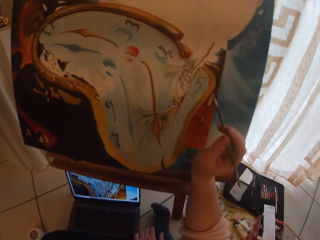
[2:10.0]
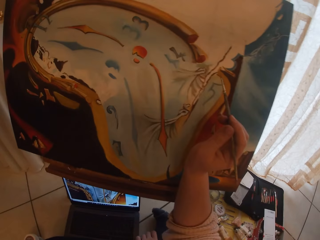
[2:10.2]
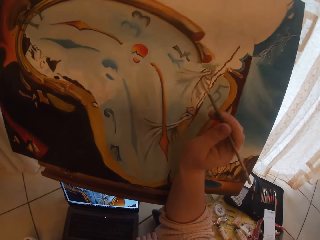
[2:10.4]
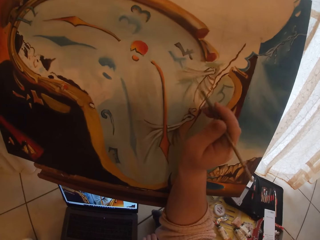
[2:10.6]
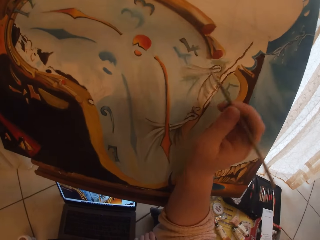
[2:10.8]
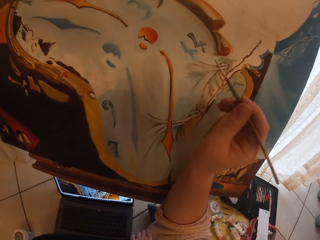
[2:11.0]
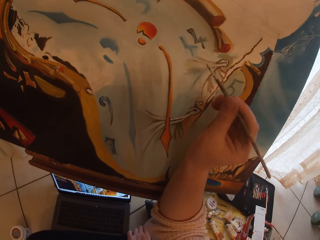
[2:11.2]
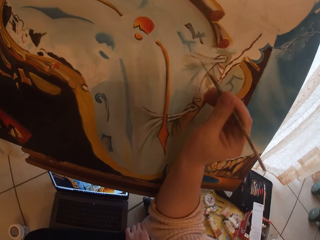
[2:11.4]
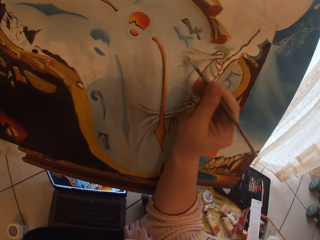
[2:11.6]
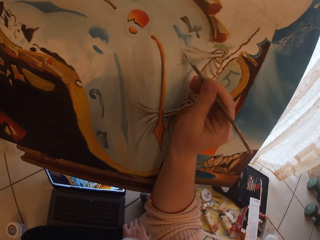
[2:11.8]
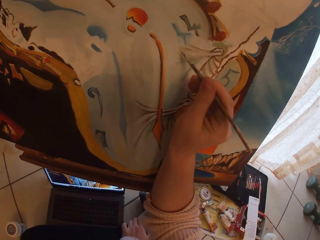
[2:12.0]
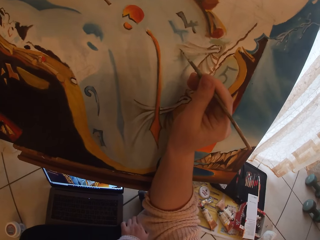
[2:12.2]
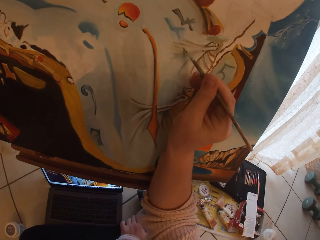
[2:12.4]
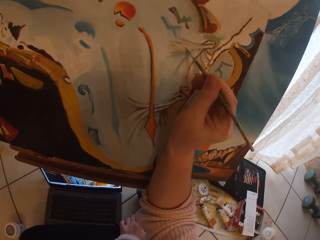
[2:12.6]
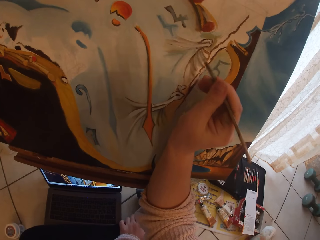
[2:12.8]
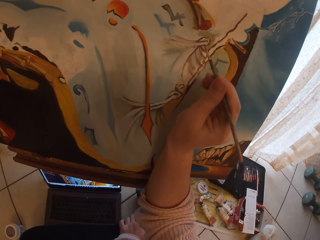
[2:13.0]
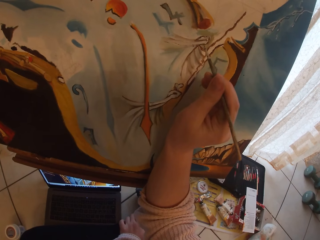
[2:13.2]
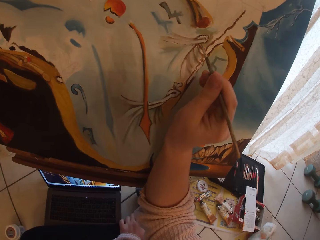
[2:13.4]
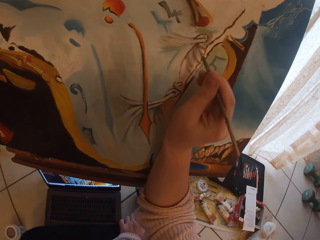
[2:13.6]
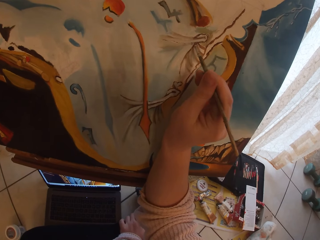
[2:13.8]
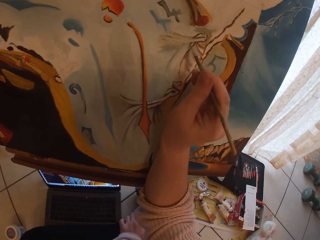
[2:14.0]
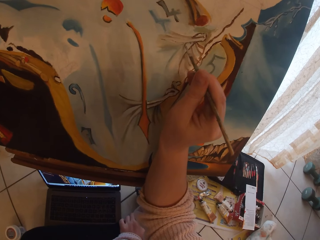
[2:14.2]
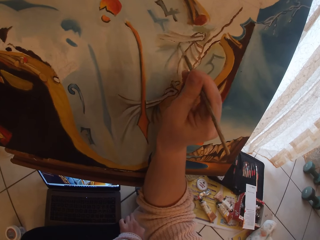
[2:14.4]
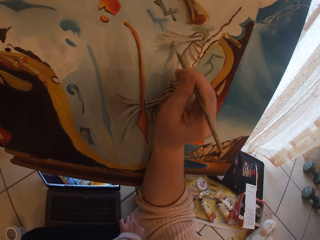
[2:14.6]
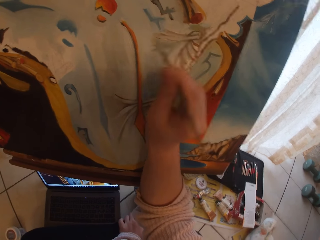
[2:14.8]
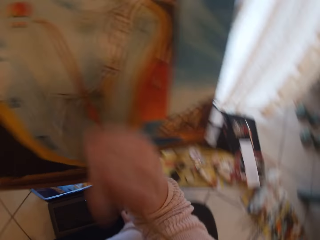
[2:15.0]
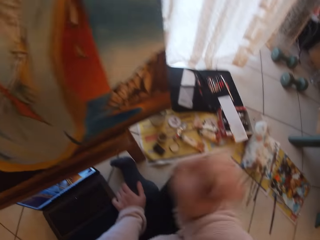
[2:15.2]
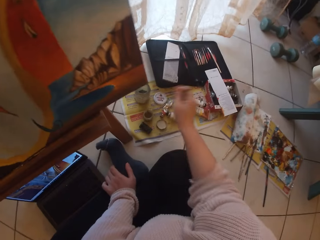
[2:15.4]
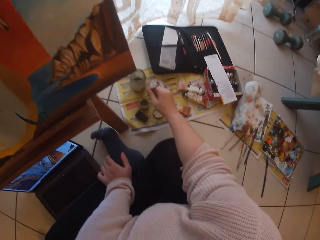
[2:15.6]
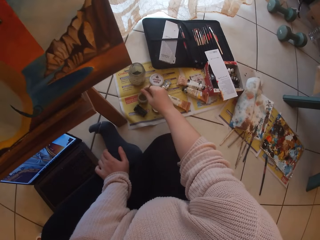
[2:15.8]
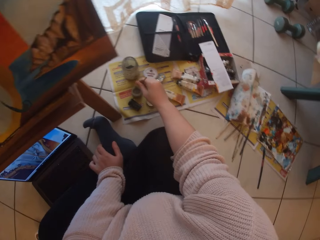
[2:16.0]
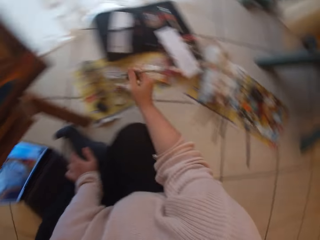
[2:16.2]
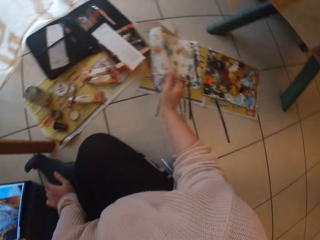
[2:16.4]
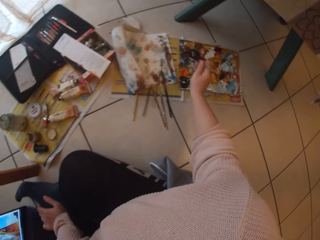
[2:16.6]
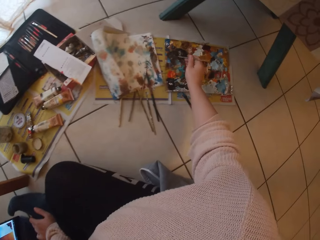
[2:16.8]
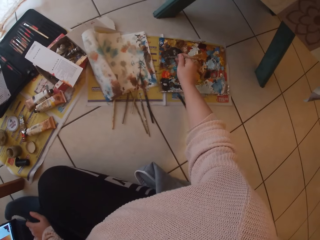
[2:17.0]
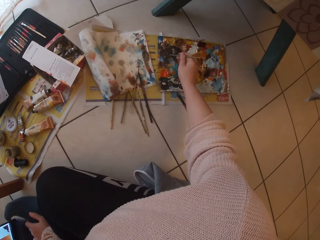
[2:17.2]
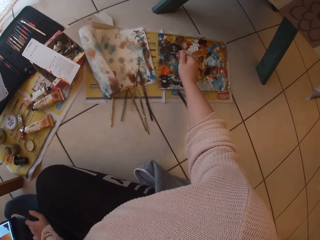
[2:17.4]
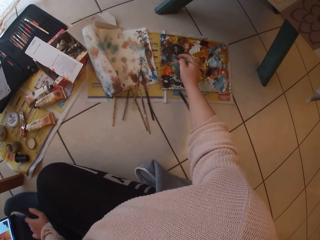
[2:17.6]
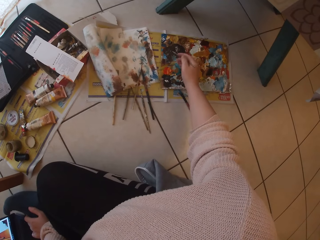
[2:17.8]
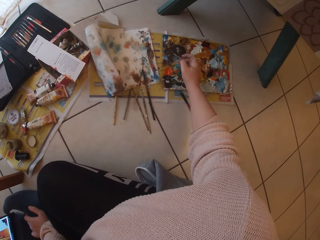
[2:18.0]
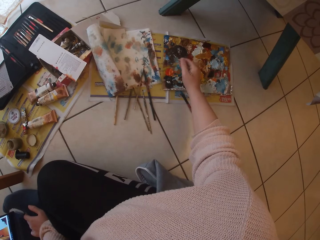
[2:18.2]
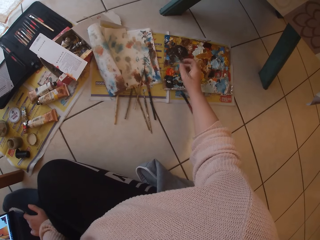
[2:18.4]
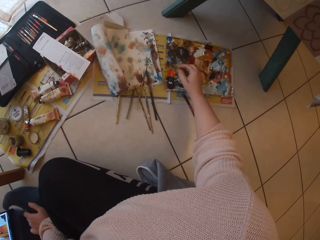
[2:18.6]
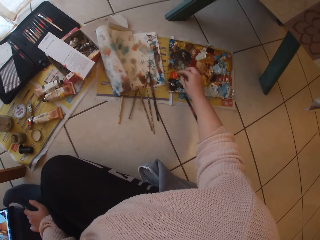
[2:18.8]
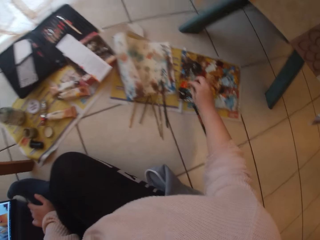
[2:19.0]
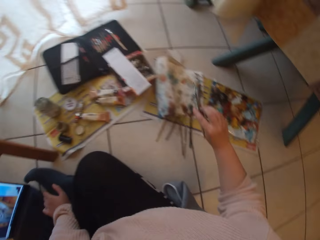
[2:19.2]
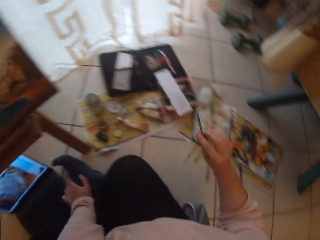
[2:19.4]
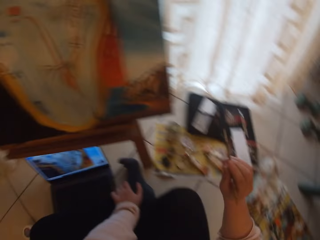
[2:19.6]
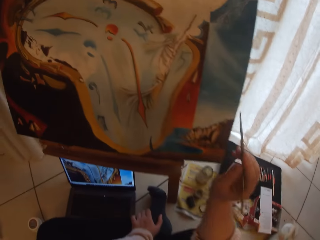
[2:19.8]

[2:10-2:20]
The camera wearer paints the paint canvas with the rigger brush. They dip the rigger brush into the water mixable oil paint medium. They take some paint from the paint palette with the rigger brush.

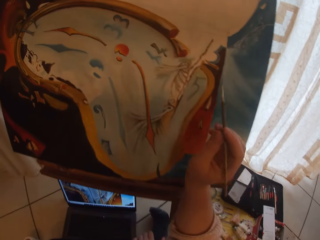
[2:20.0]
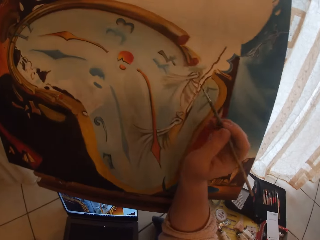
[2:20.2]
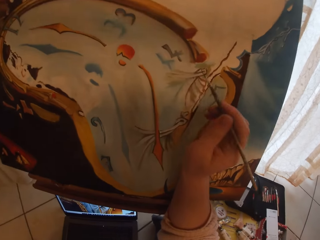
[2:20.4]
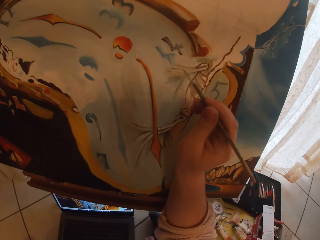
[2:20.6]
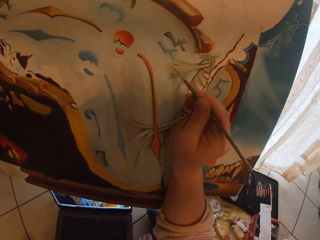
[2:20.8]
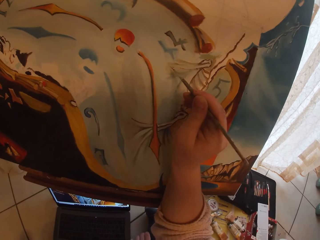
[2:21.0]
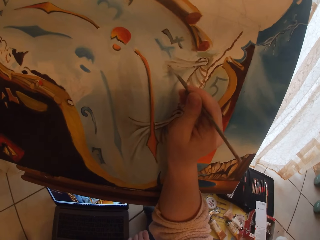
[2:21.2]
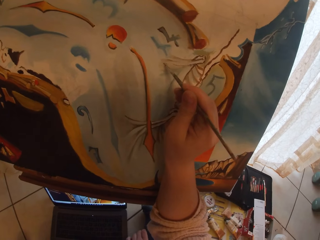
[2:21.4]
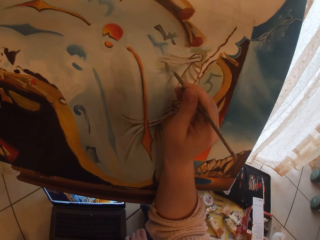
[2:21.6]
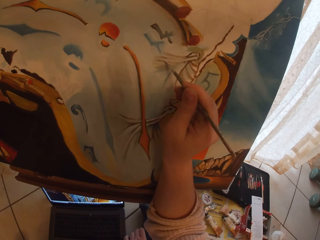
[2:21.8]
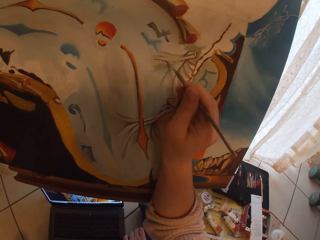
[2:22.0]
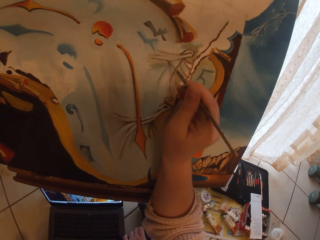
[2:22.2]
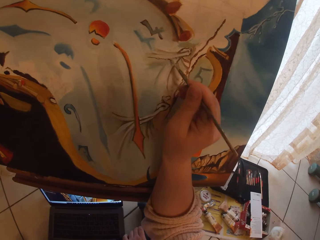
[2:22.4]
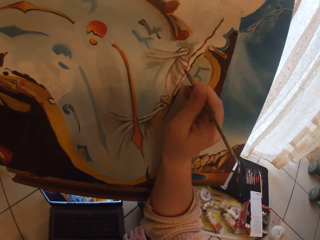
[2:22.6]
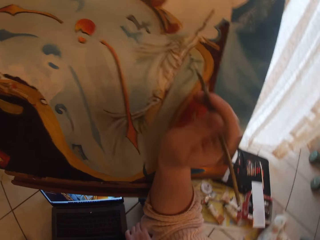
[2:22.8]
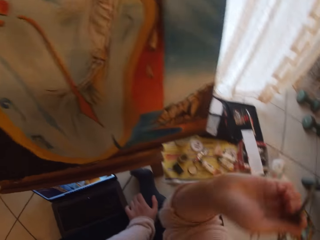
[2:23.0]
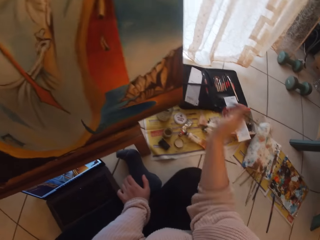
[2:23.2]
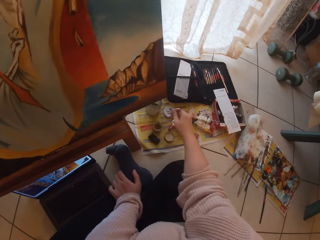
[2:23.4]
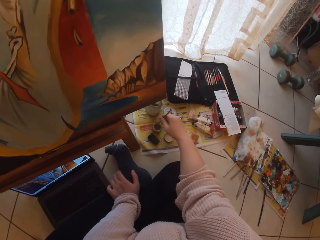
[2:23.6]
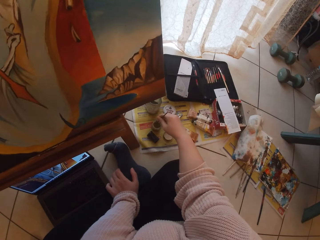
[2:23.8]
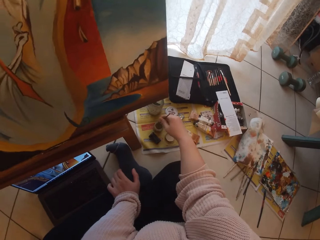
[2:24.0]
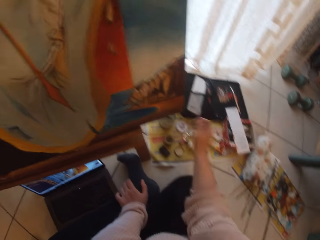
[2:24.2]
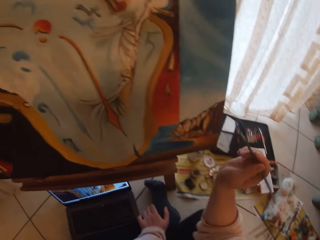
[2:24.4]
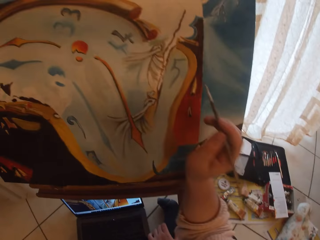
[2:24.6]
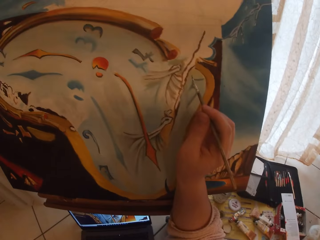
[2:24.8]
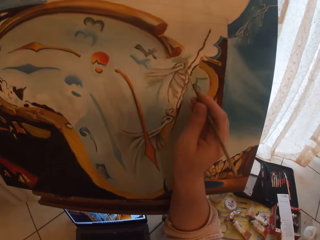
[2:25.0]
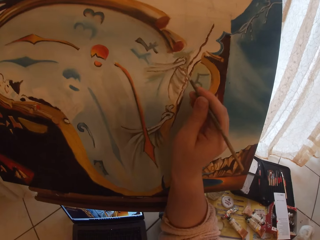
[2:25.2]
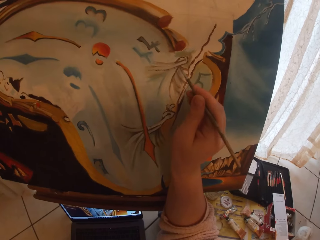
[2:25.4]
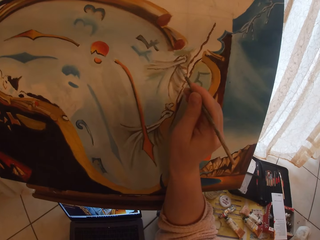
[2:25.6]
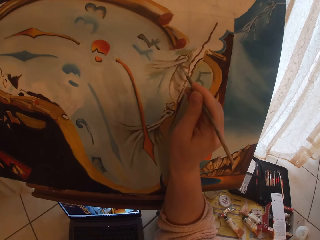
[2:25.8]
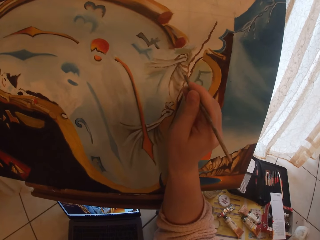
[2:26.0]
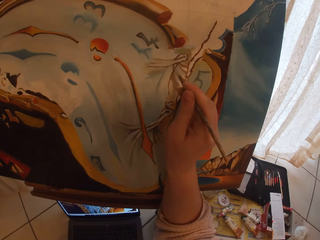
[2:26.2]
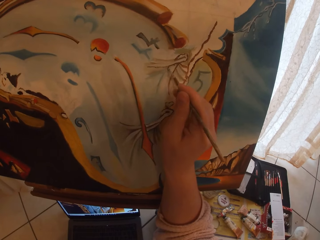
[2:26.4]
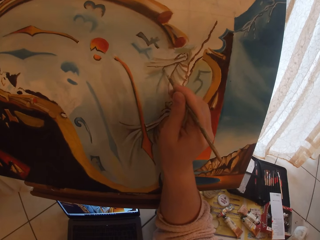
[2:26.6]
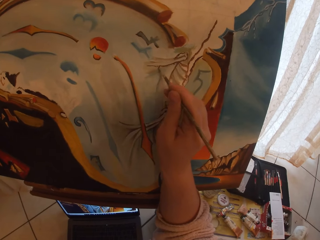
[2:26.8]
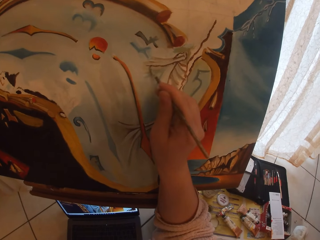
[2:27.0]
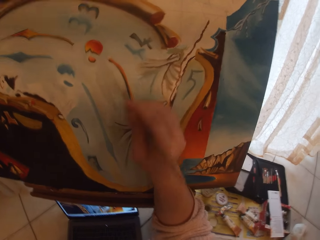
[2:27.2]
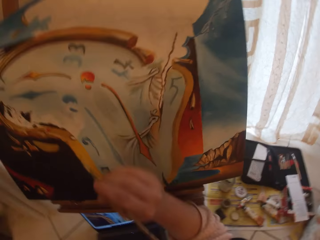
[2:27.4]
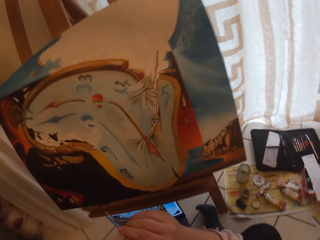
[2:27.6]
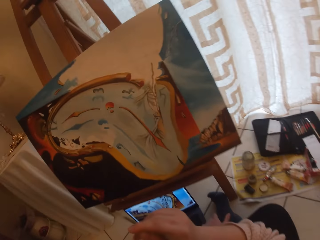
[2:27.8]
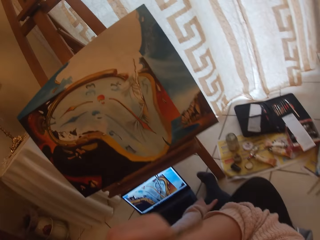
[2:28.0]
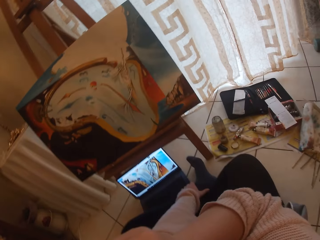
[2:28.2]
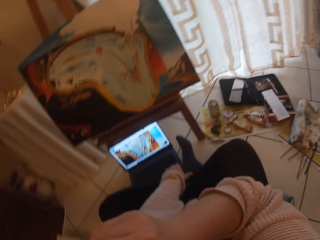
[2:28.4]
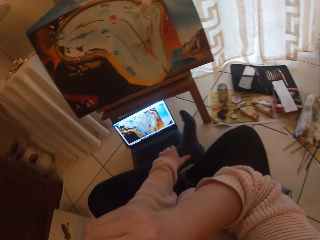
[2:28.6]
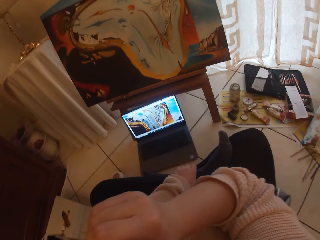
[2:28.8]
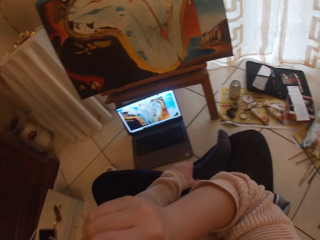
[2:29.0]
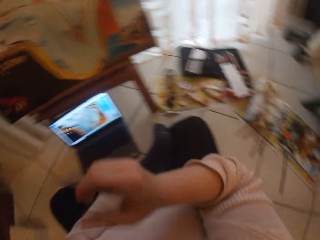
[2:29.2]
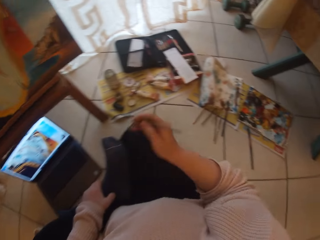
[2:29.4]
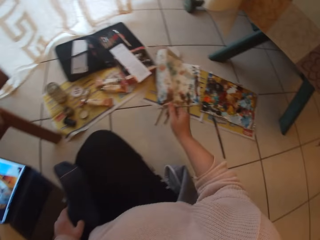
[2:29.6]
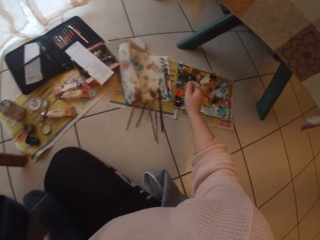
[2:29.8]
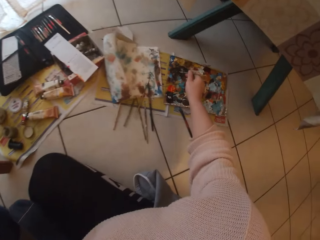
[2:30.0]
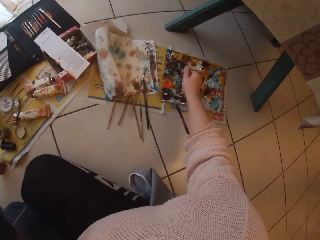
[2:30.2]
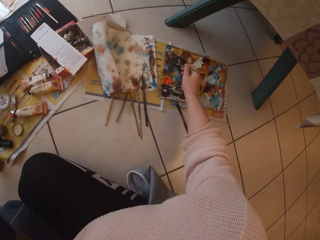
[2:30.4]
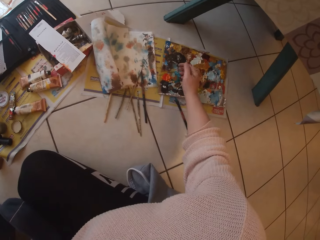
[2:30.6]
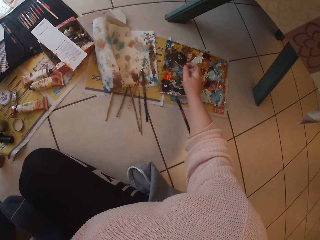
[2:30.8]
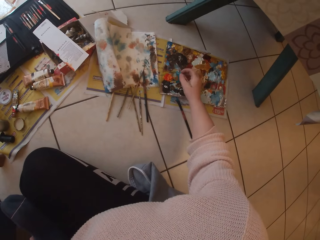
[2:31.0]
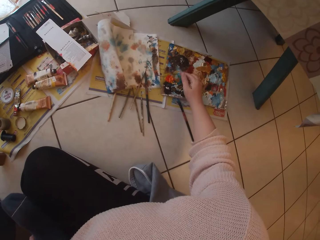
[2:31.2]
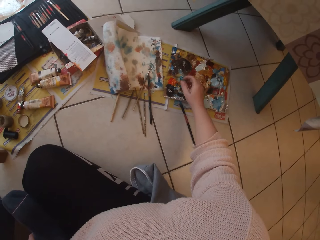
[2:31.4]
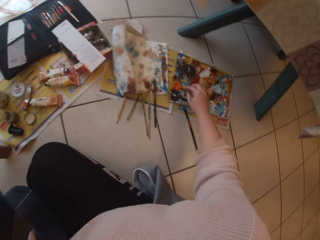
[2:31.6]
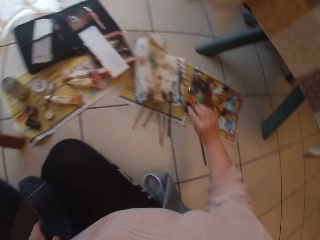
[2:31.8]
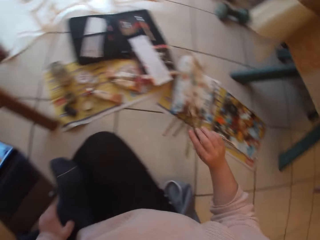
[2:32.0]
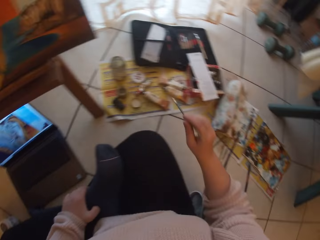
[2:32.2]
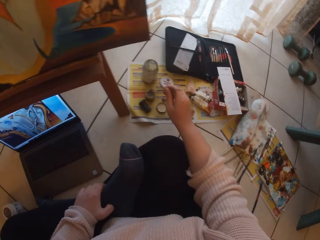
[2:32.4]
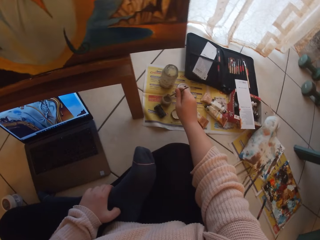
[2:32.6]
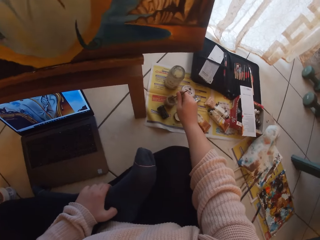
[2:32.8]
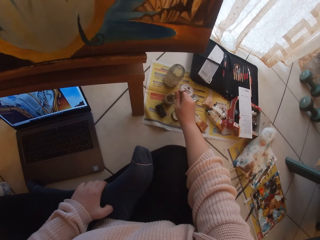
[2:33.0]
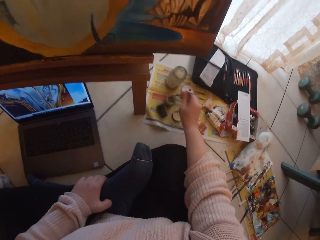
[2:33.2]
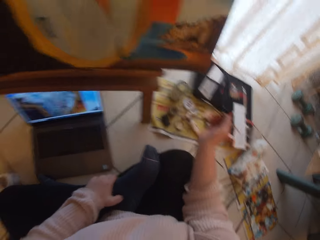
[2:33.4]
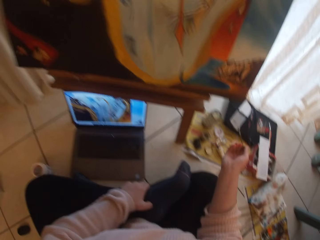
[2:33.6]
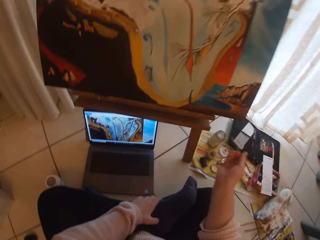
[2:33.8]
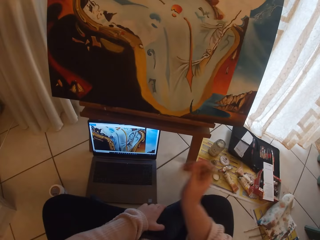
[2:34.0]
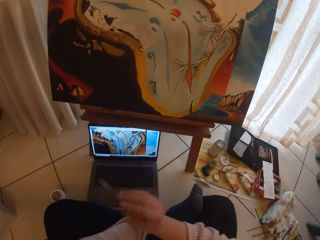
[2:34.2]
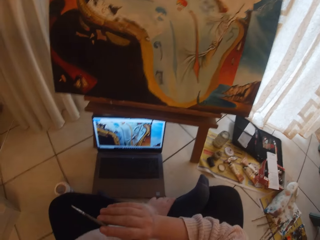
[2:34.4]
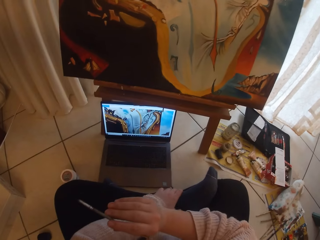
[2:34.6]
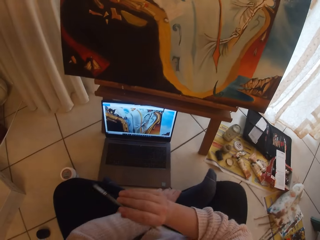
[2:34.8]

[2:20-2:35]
The camera wearer paints the paint canvas with the rigger brush. She dips the rigger brush into the water mixable oil paint medium. She paints the paint canvas with the rigger brush. She stops painting the paint canvas. She leans back in the workshop. She adjusts her left leg with her left hand. She puts her leg on the other leg. She takes some paint from the paint palette with the rigger brush. She dips the rigger brush into the water mixable oil paint medium.
